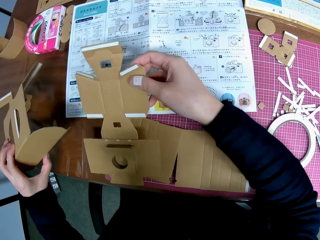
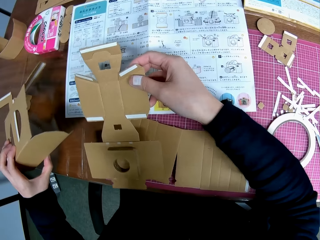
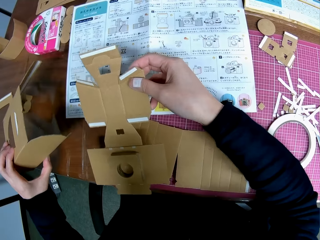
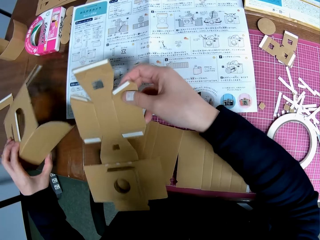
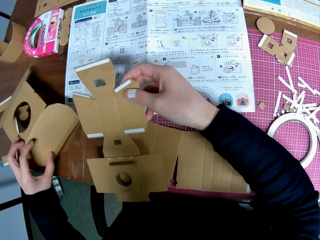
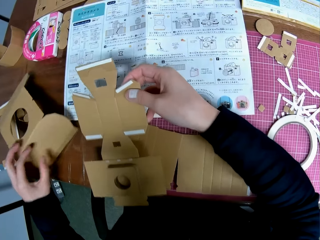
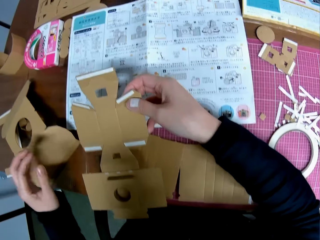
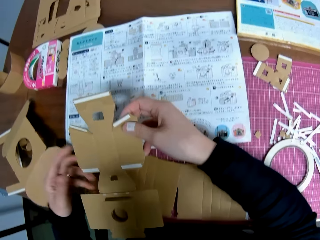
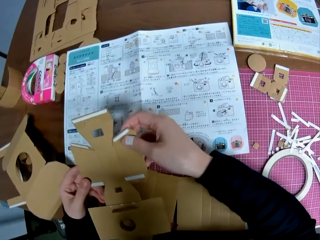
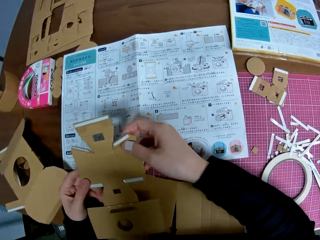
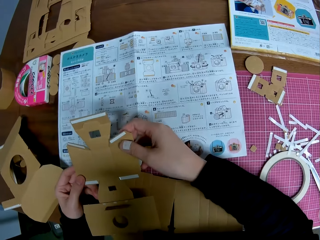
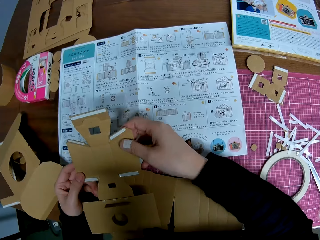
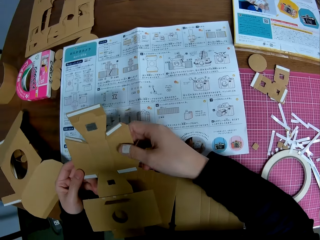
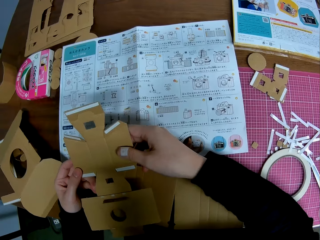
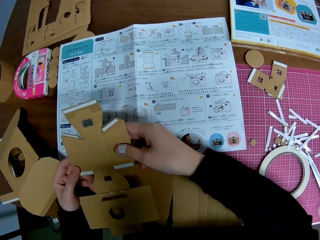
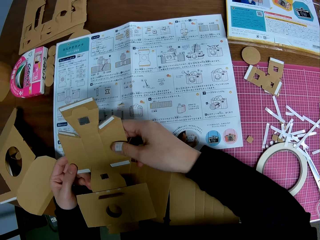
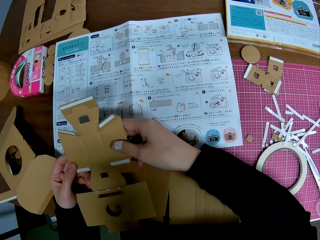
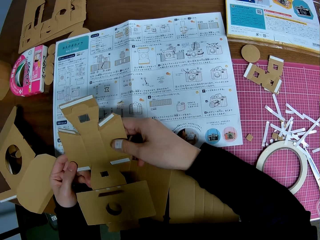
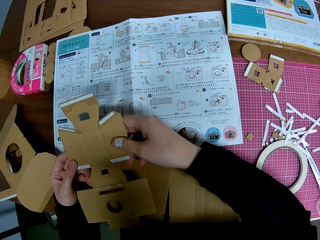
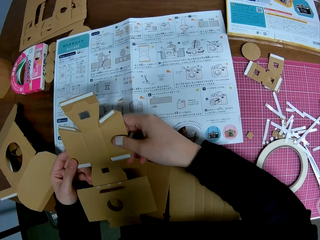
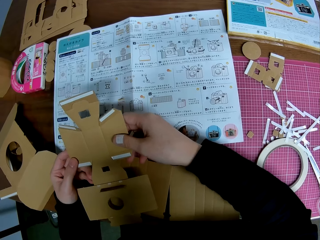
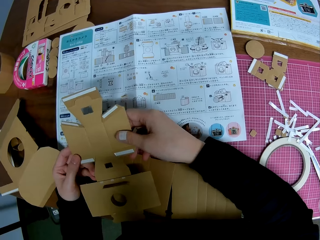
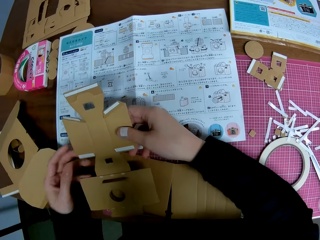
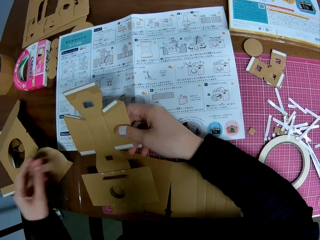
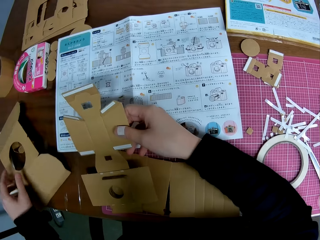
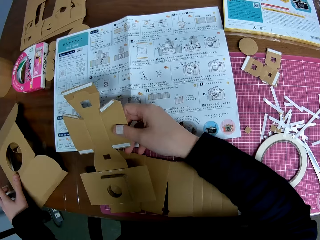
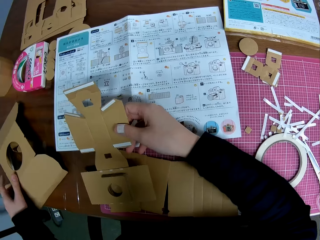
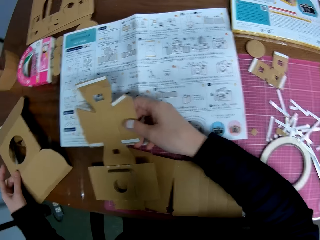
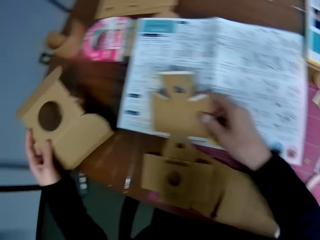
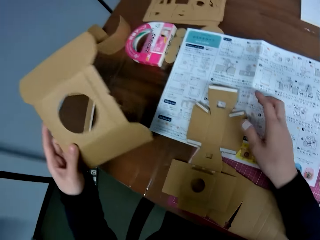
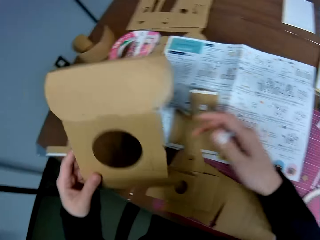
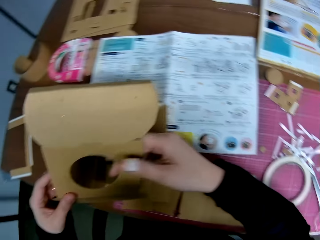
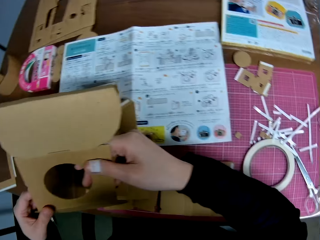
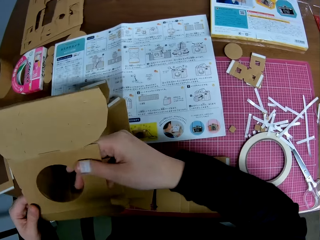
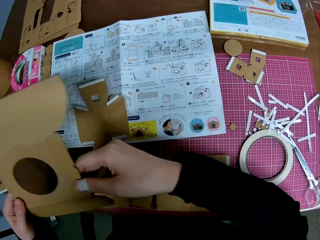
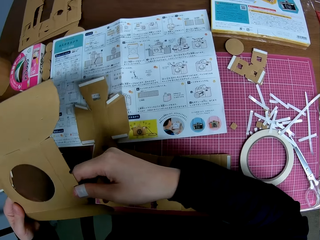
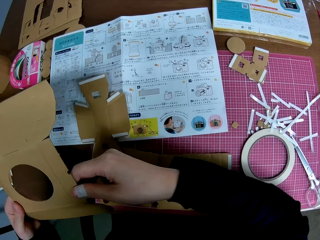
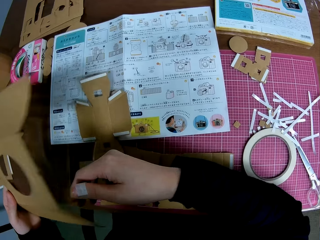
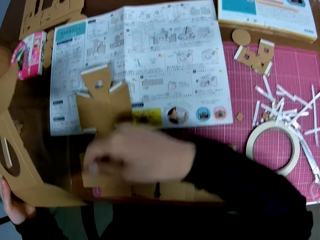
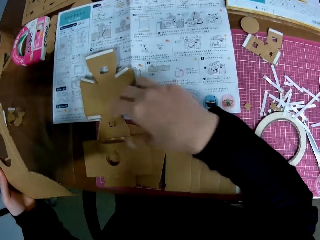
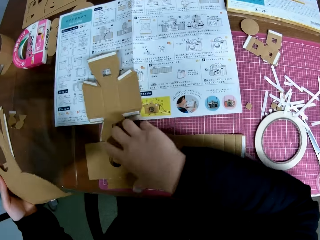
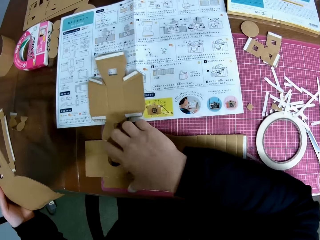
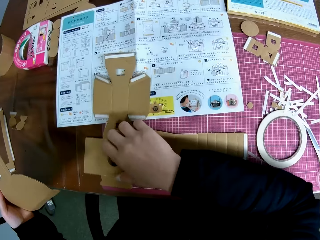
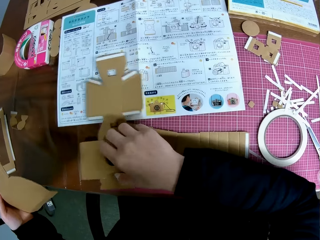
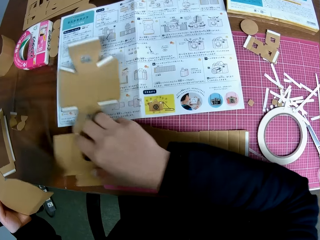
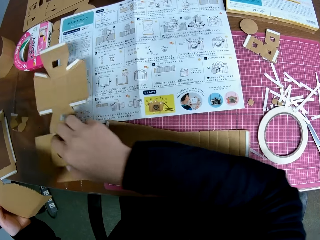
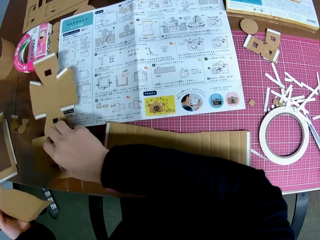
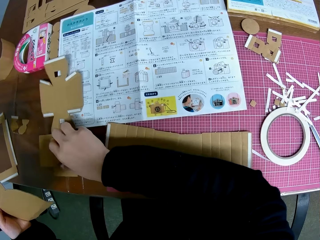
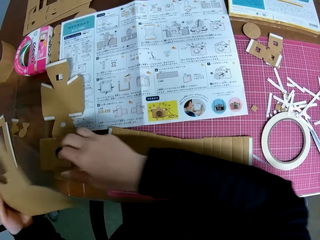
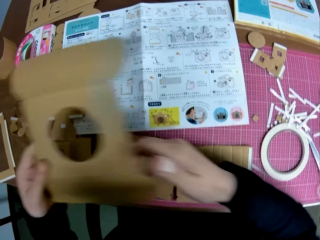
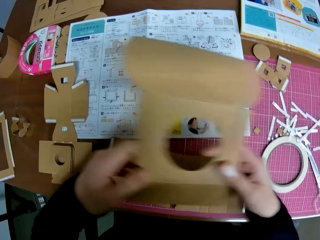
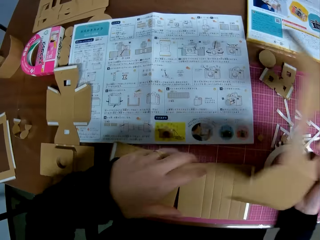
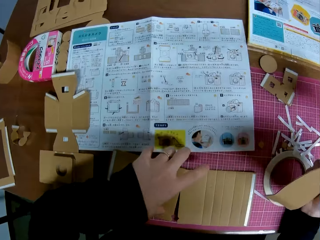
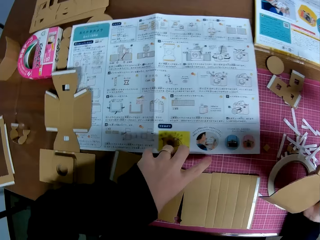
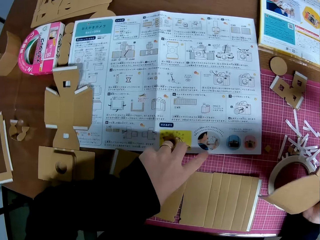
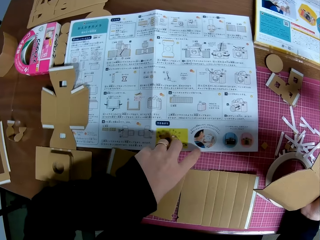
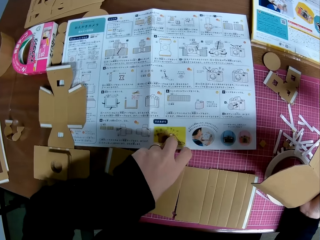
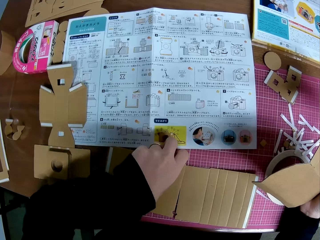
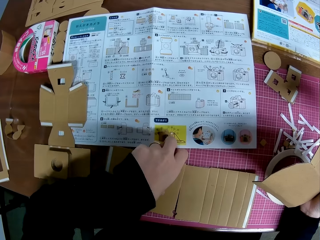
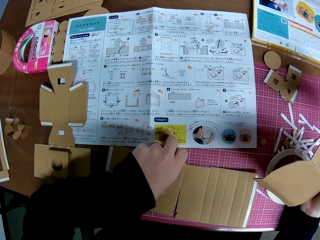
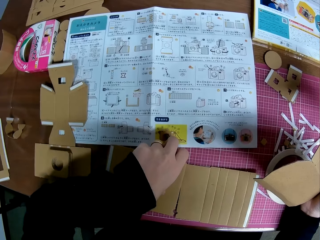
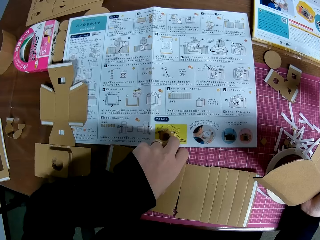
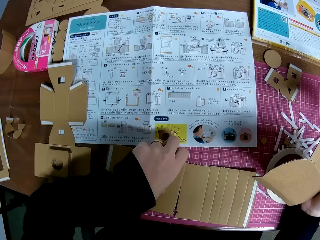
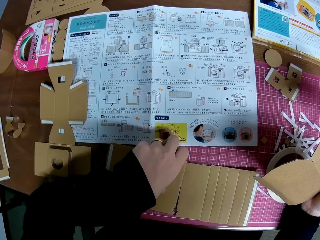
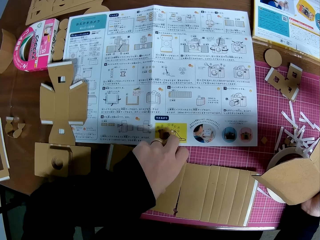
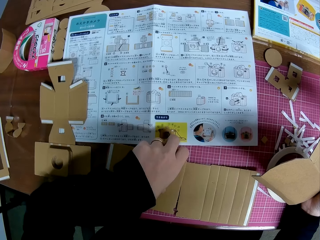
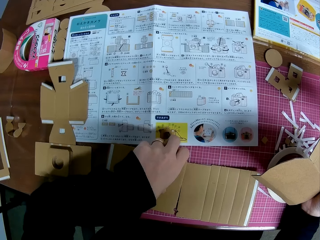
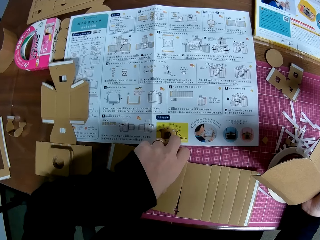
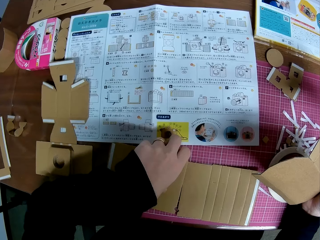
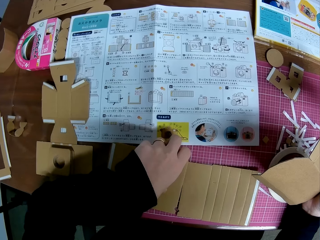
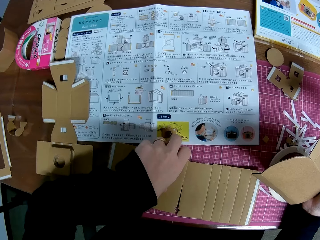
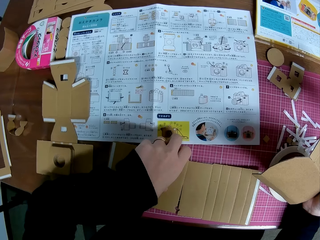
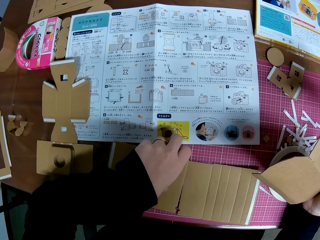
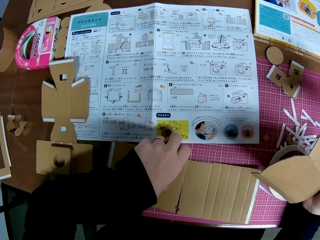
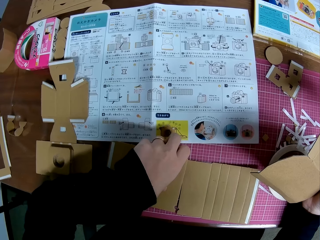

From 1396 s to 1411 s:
The camera wearer puts the cardboard on the table. He drops the carton in his left hand. He holds the cardboard with the other hand. He picks up another carton. He moves a hand along the cardboard. He removes a hand from the cardboard. He picks up another carton. He puts the cardboard on the table. He holds the cardboard with the other hand. He moves a hand along the cardboard. He removes a hand from the cardboard. He moves the carton on the table with his right hand. He exchanges the cardboard to the other hand. He holds the cardboard. He studies the paper on the table.

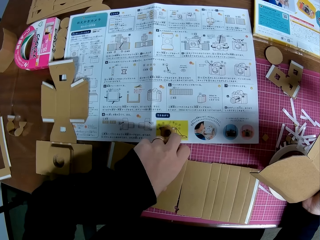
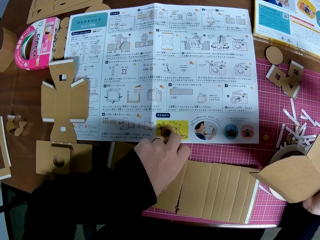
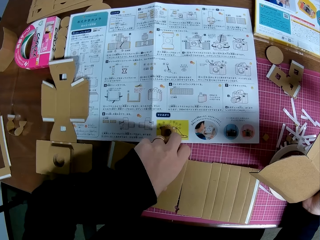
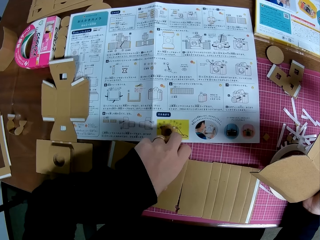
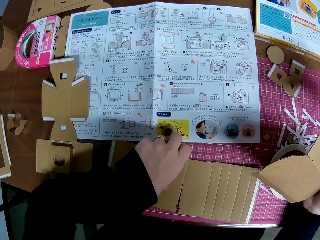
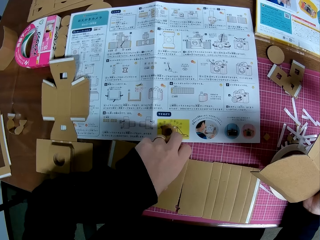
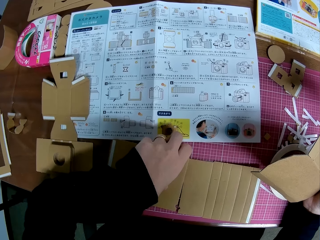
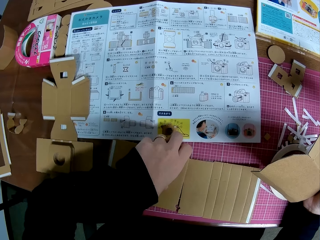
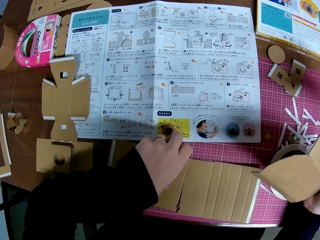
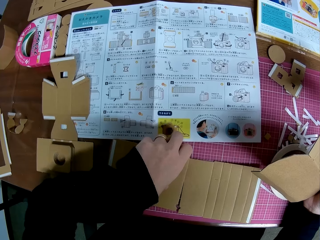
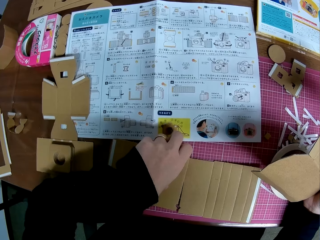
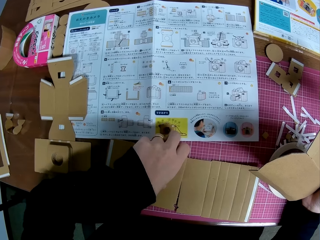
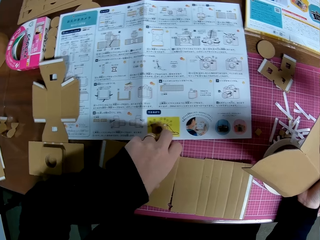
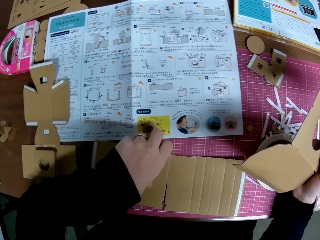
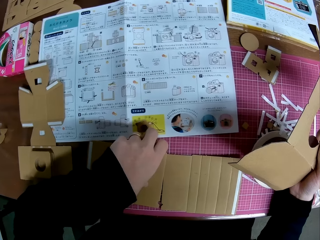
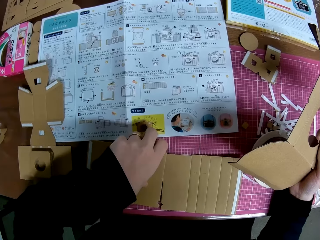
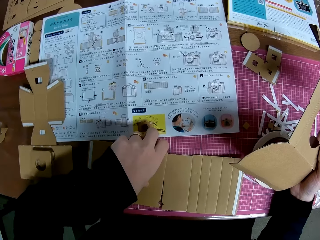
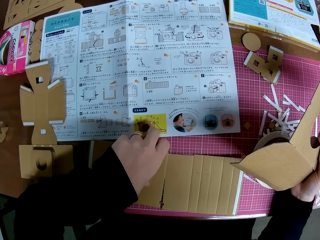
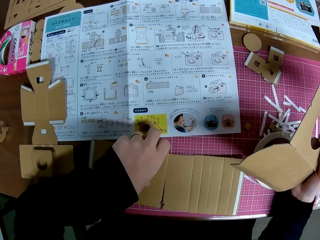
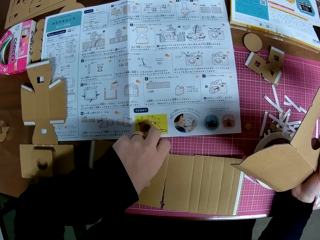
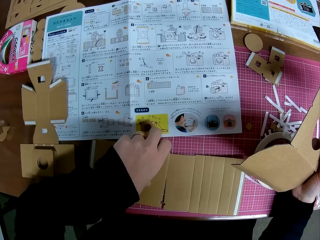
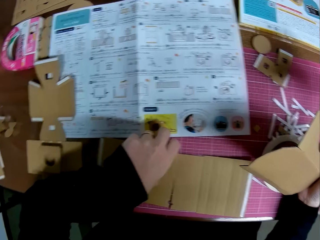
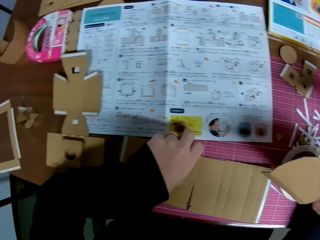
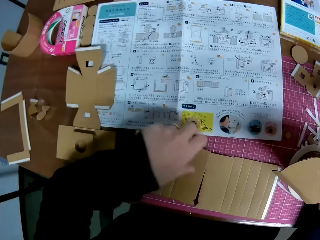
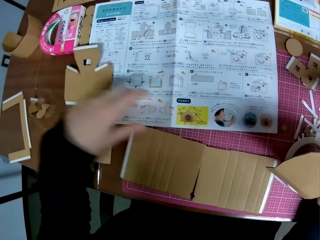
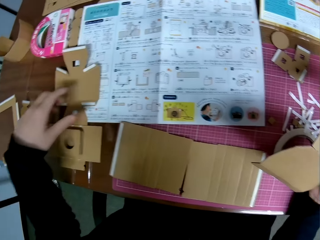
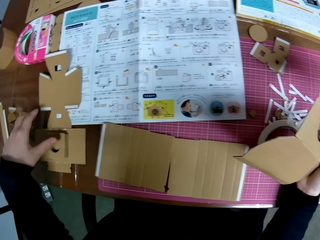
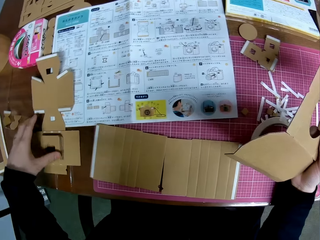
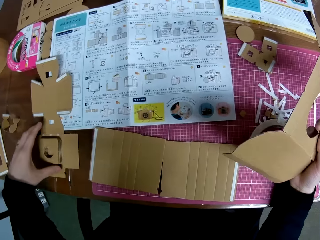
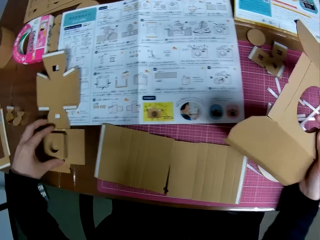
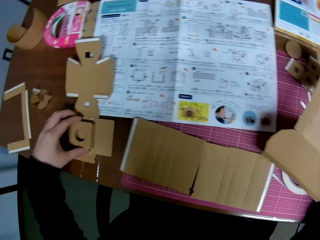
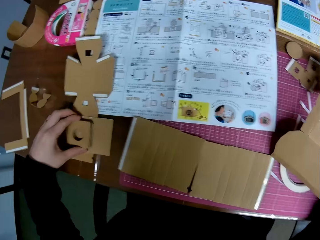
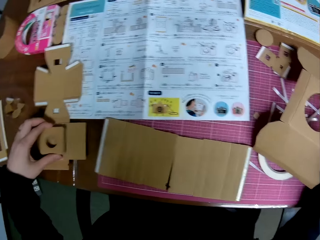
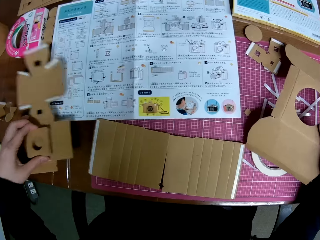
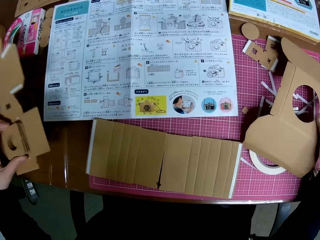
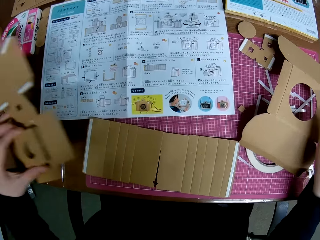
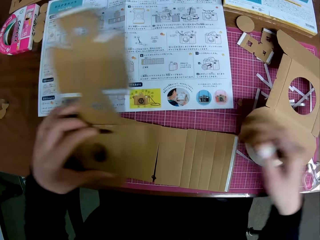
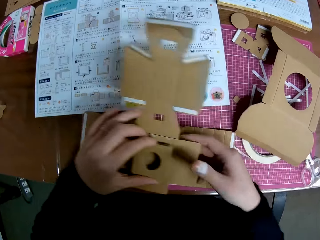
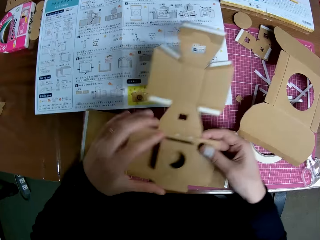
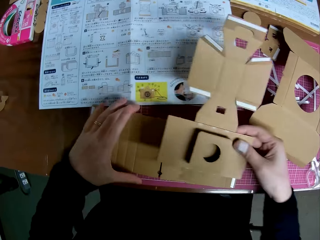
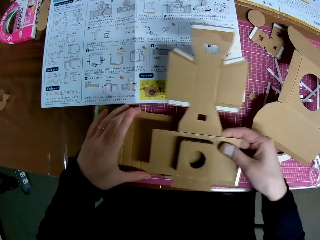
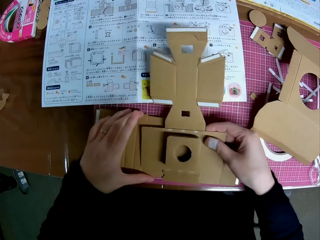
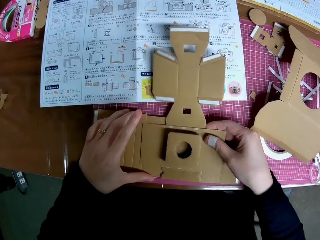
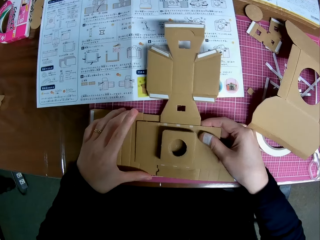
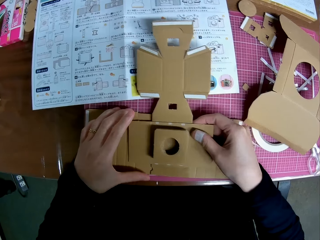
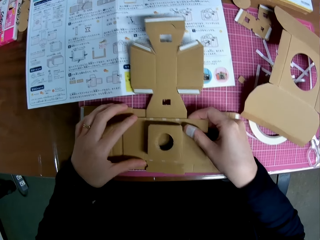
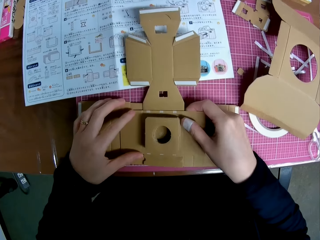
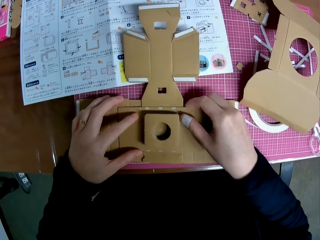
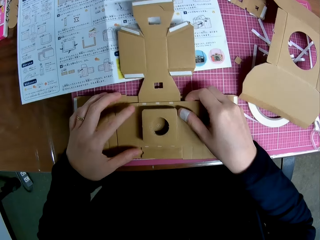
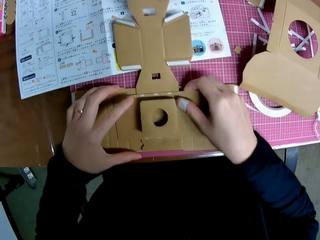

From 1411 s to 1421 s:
The camera wearer removes a hand from the cardboard. He picks up the carton or cardboard on the table with his left hand. He puts the cardboard on the table. He exchanges the cardboard to the other hand. He holds the cardboard. He puts the cardboard down. He fixes the cardboard on top of another cardboard.
